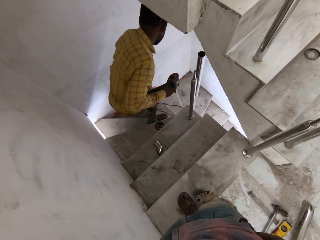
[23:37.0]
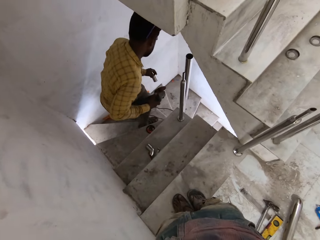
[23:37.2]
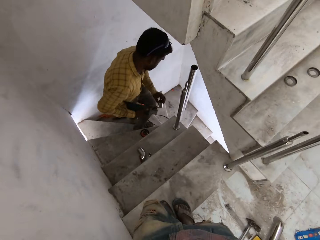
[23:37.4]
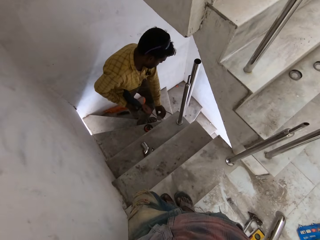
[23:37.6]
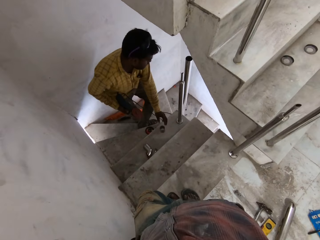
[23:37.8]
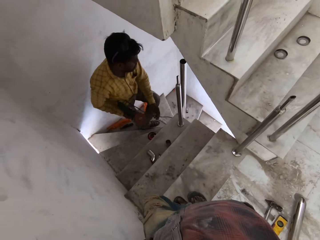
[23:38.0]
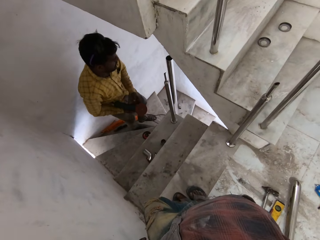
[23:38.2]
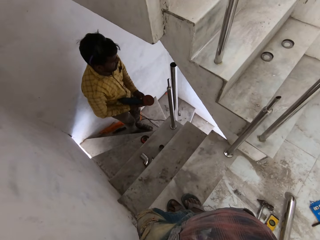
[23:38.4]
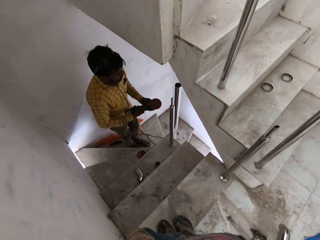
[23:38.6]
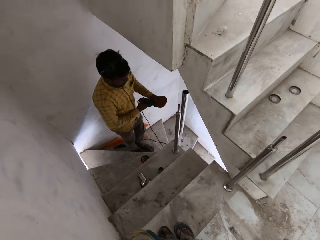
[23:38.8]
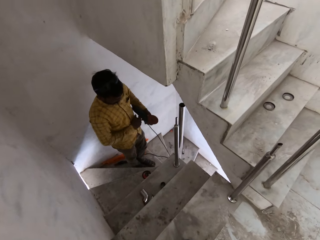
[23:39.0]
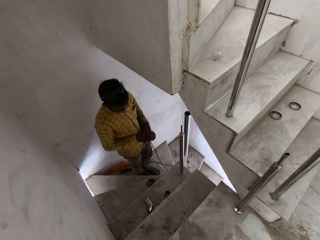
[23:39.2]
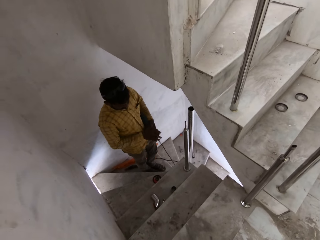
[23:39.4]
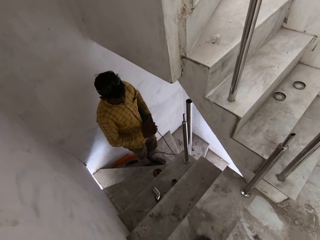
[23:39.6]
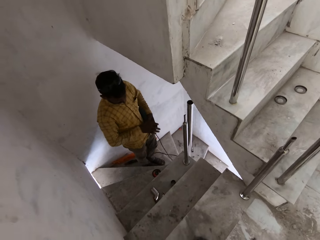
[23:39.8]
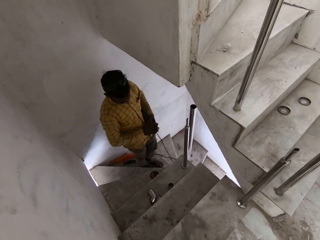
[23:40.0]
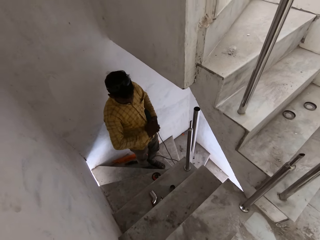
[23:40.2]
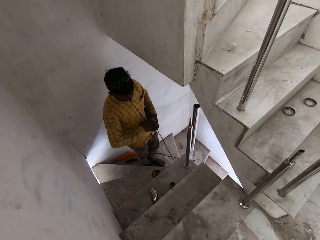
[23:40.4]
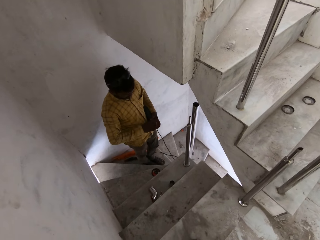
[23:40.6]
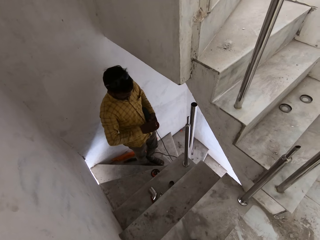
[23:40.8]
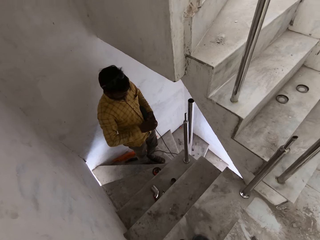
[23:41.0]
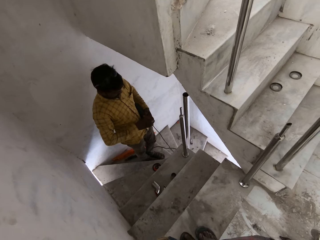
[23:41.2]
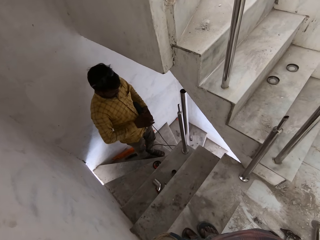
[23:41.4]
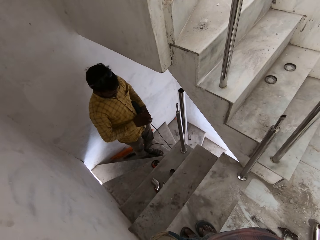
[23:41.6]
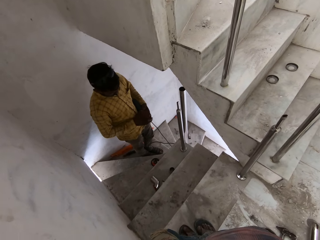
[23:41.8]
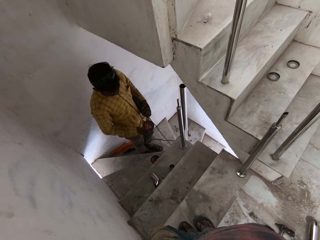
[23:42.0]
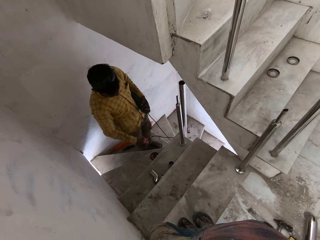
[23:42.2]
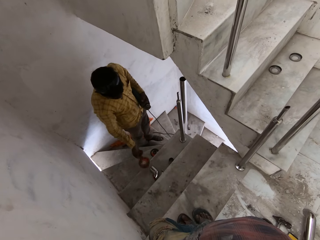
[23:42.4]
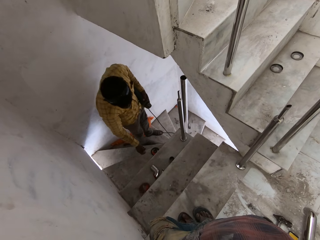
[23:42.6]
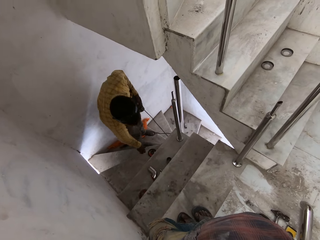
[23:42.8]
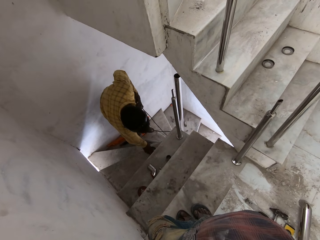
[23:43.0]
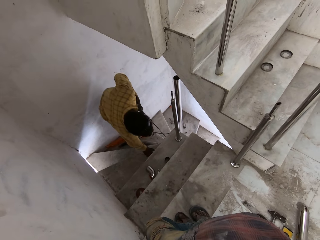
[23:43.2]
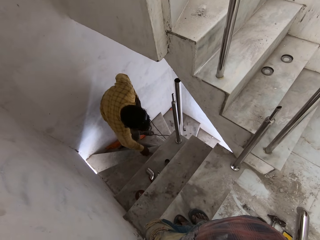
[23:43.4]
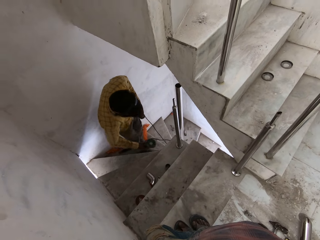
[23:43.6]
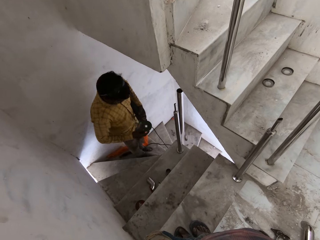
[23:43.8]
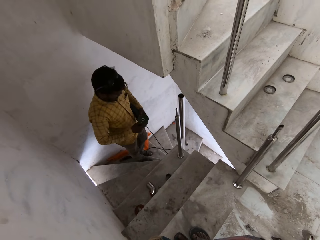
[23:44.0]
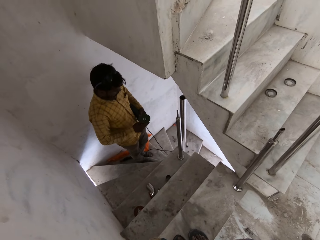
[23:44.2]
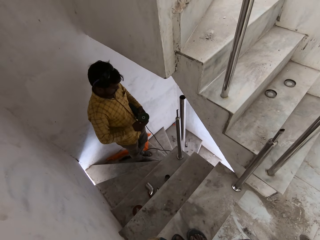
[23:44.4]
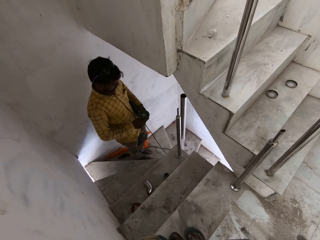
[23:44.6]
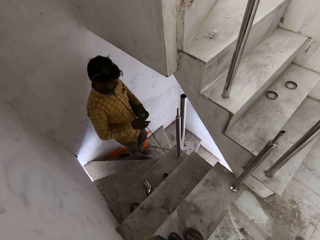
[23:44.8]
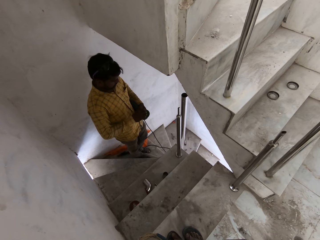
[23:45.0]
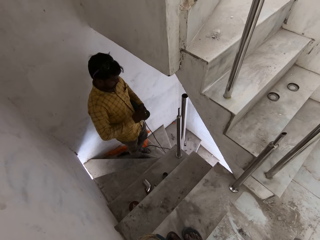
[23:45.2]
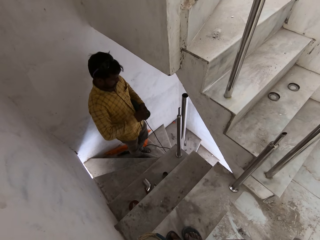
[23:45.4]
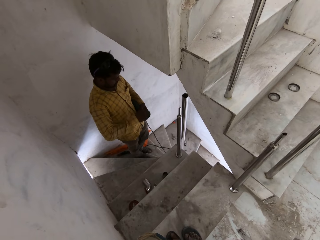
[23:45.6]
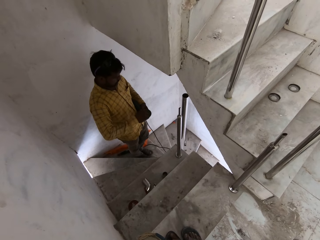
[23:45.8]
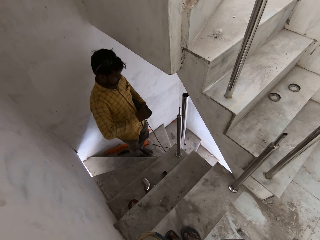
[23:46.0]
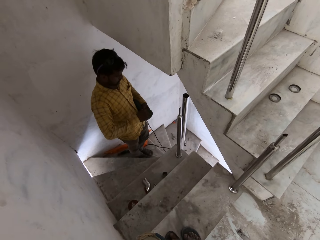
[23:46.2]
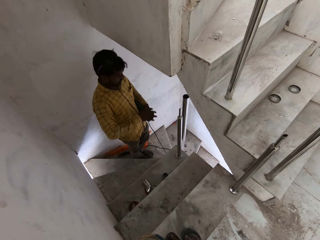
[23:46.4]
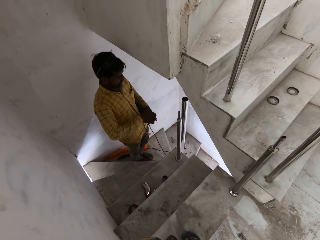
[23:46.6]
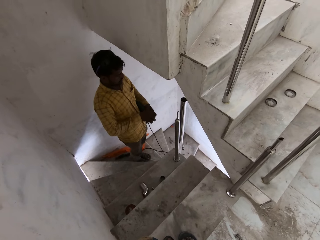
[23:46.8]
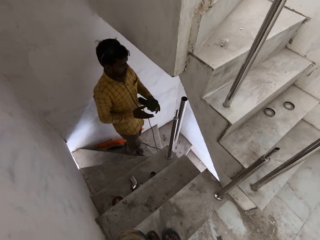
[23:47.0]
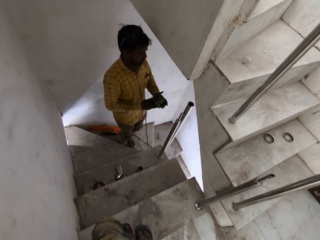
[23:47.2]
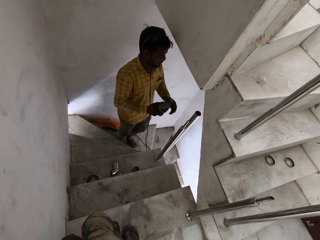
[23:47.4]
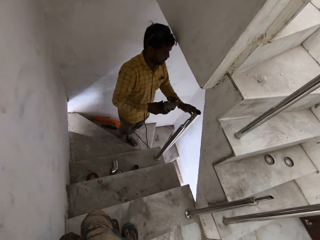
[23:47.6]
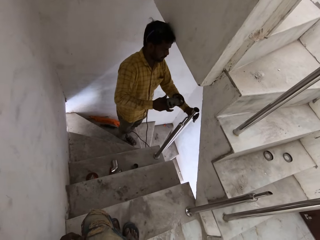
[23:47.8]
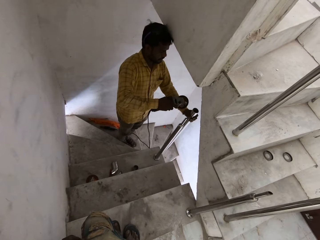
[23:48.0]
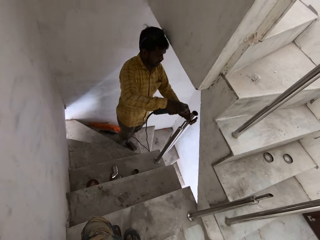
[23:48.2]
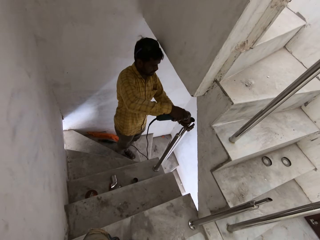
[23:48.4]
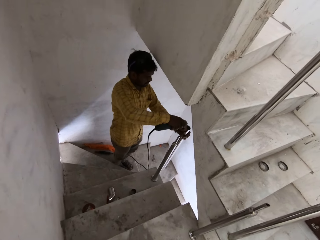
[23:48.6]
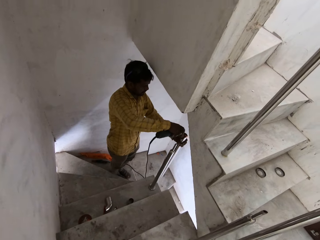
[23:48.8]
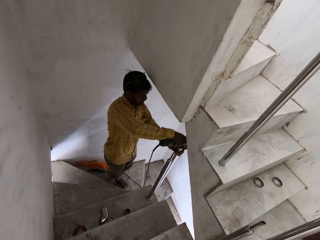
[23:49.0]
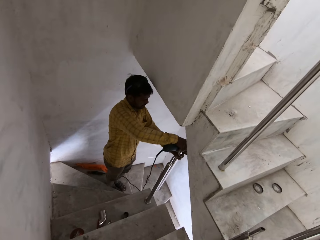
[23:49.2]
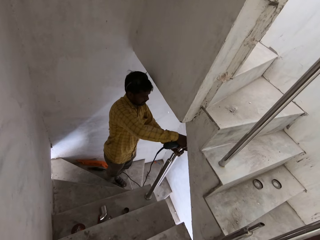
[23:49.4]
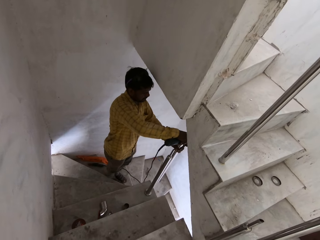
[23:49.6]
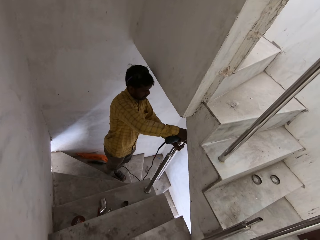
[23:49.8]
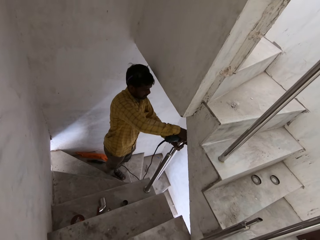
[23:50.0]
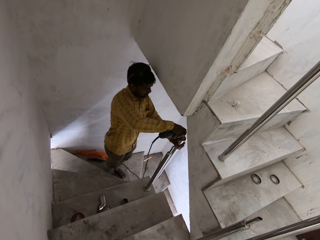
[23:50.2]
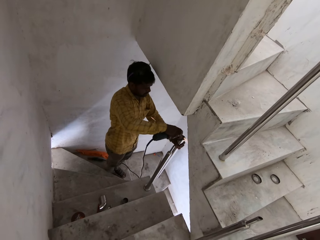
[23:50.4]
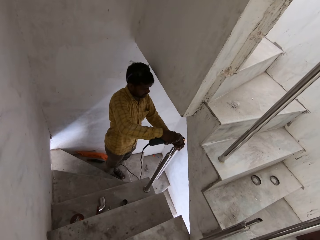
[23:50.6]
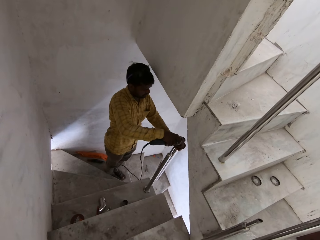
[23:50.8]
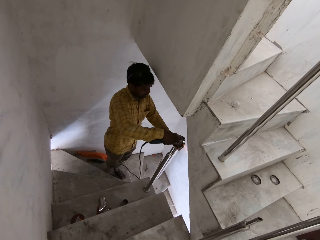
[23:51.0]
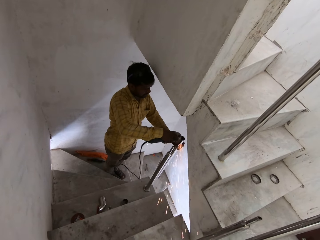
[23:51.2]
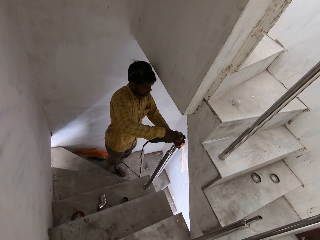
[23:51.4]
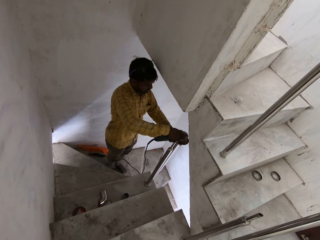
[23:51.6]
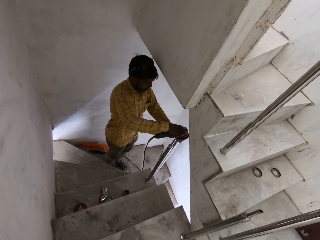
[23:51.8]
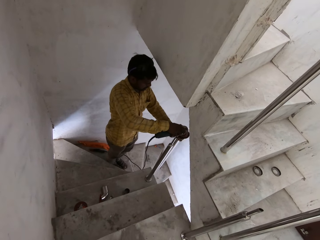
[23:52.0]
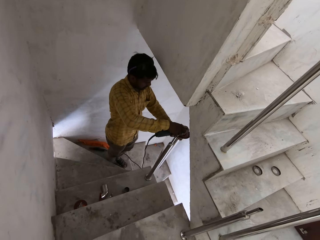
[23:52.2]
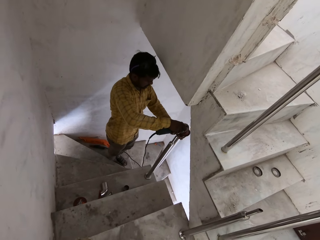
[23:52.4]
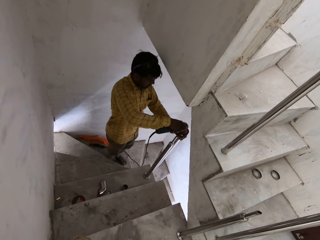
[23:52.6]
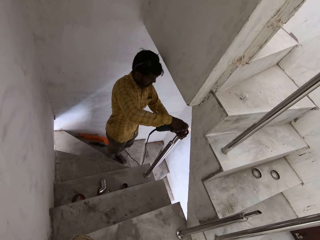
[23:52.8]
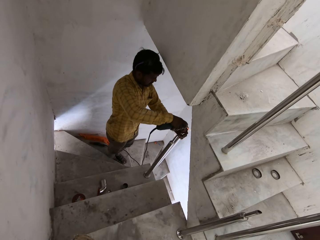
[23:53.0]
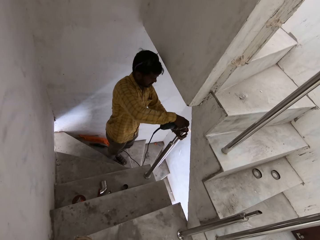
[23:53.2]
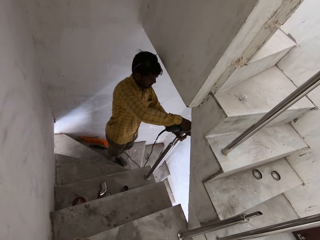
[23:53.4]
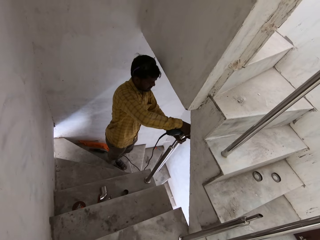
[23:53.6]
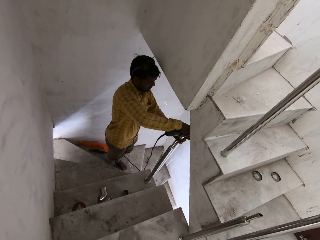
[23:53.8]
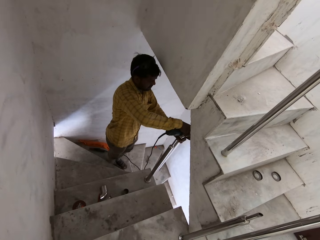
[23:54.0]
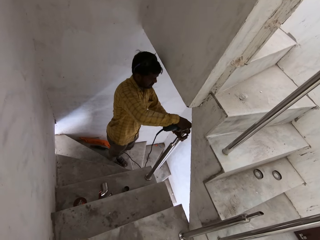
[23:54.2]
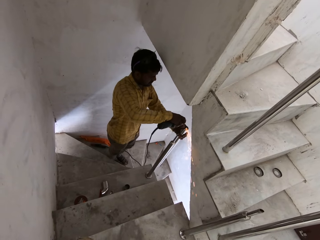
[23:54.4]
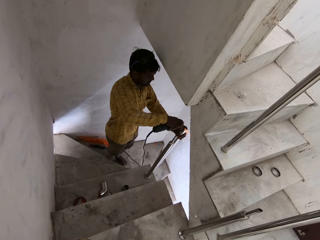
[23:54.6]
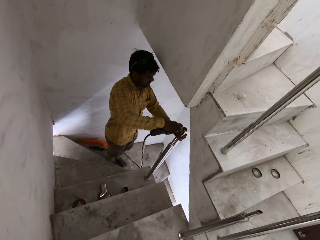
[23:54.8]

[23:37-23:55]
The man places the stainless steel metal tube on the tread of the flight of stairs with his left hand. The camera wearer drops a piece of metal on the stairs. The man passes the angle grinder in his right hand to his left hand. The man detaches the cutting disc of the angle grinder in his left hand with his right hand. The man opens the grinder. The man drops the cutting disc on the tread of the flight of stairs with his right hand. The man picks up a polishing disc from the tread of the flight of stairs with his right hand. The man attaches the polishing disc to the angle grinder in his left hand with his right hand. The man passes the angle grinder in his left hand to his right hand. The man holds the newel with his left hand. The man smoothens the surface of the newel with the angle grinder in his right hand.

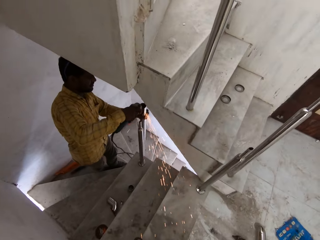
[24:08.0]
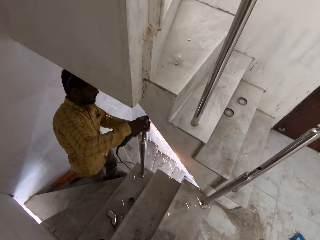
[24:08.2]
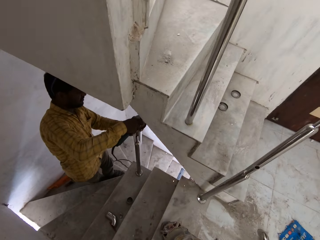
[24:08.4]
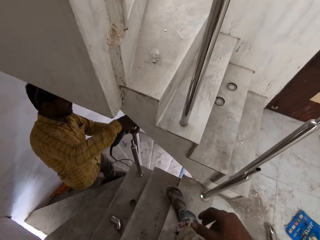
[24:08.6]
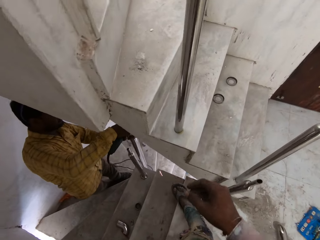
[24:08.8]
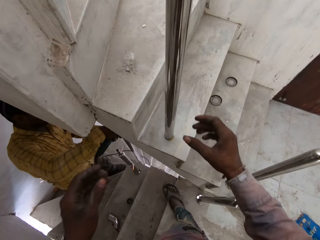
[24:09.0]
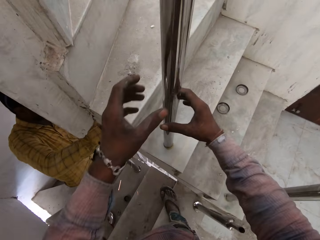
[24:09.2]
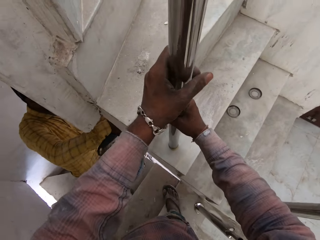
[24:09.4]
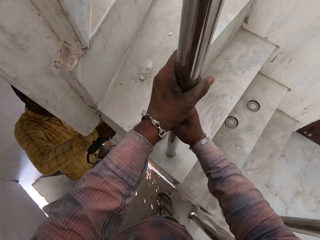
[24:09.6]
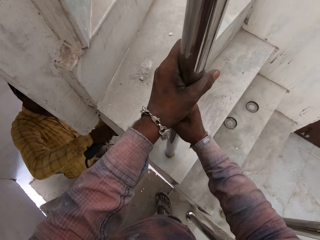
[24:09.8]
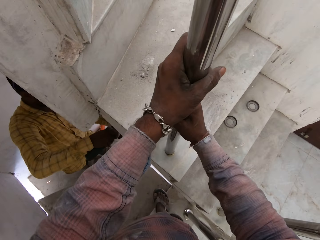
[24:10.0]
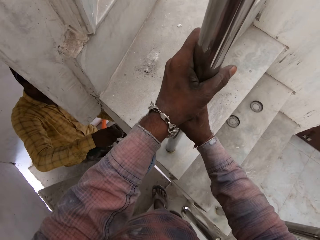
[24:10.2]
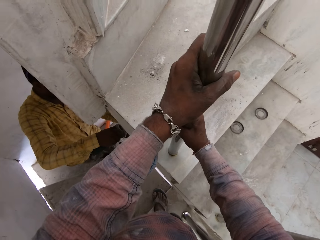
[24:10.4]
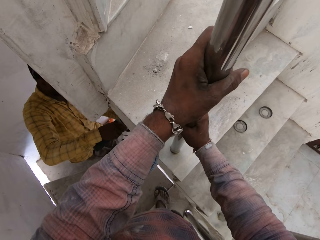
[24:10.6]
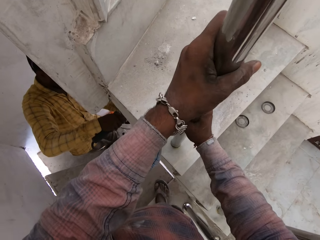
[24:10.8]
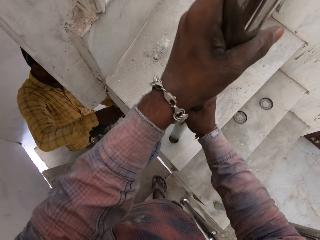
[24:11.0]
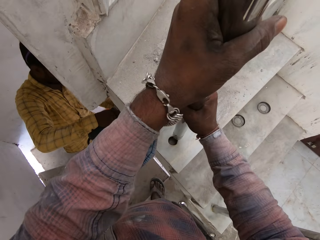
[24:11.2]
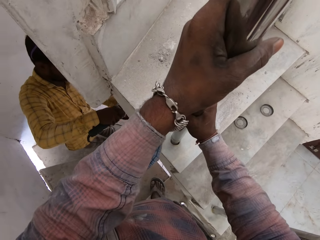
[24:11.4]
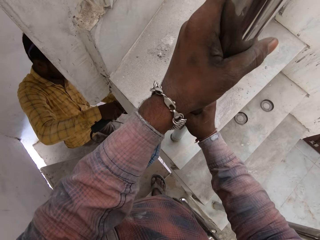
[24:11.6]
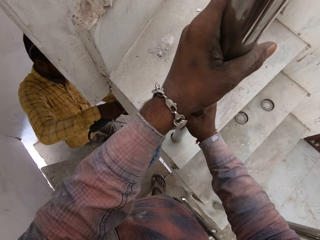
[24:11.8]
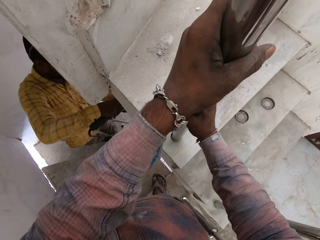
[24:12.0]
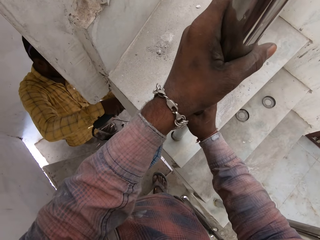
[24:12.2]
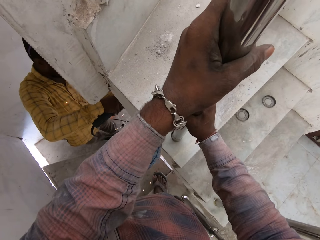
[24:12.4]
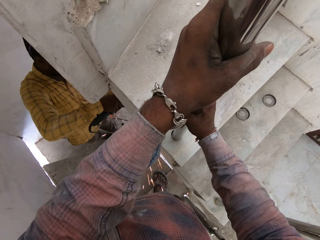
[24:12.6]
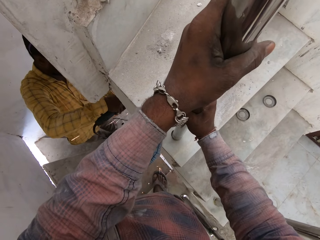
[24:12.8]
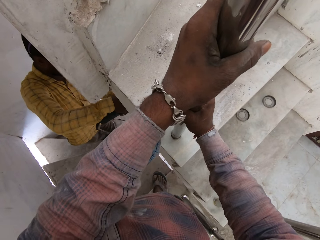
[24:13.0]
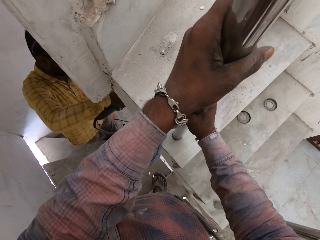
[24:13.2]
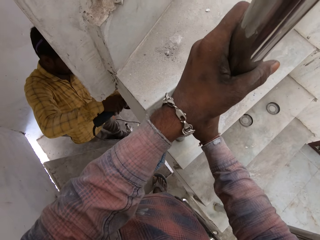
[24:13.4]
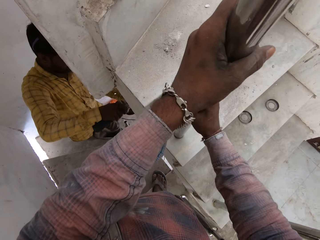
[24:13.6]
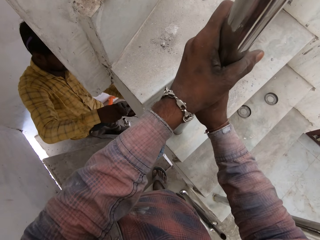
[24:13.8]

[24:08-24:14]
The camera wearer holds a newel with his hands. He pulls the newel from its position on the flight of stairs with his hands. He places the newel in its position on the flight of stairs with his hands.
